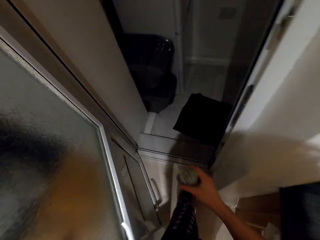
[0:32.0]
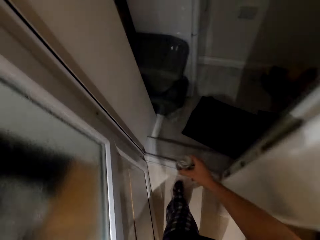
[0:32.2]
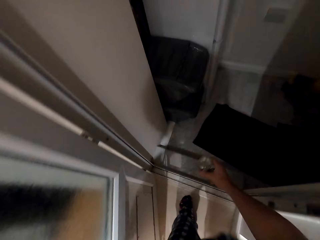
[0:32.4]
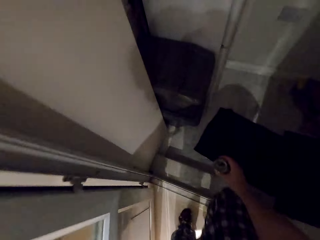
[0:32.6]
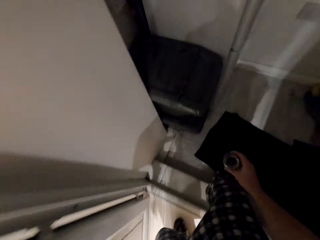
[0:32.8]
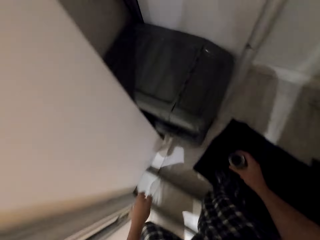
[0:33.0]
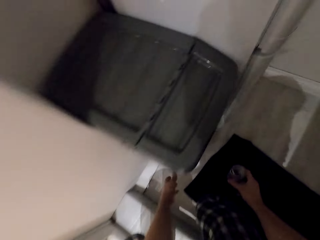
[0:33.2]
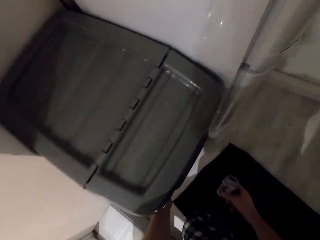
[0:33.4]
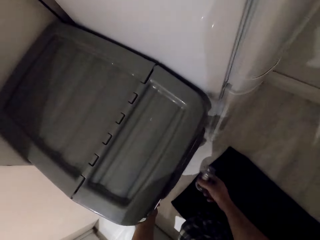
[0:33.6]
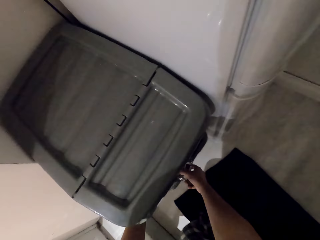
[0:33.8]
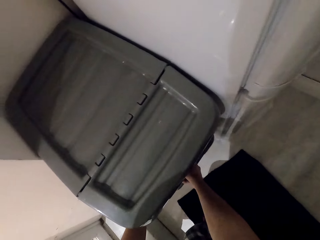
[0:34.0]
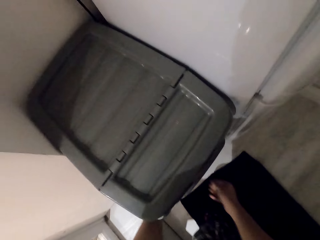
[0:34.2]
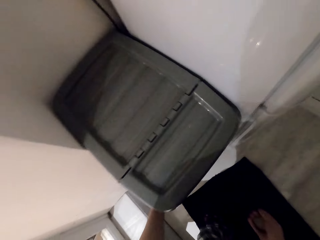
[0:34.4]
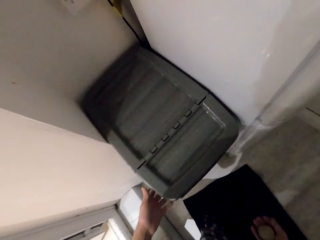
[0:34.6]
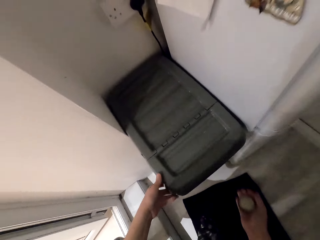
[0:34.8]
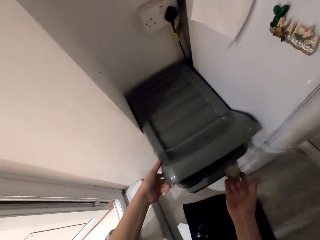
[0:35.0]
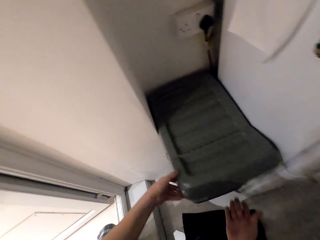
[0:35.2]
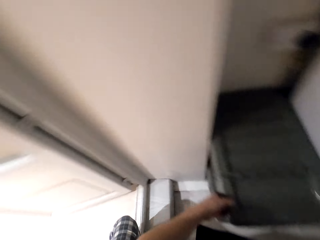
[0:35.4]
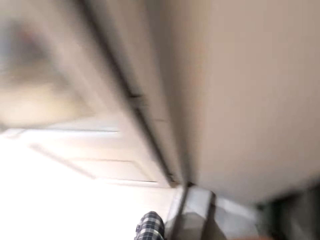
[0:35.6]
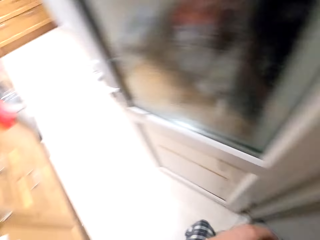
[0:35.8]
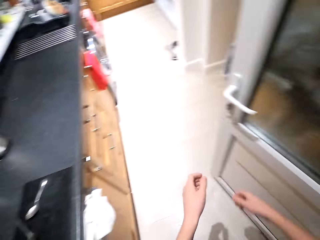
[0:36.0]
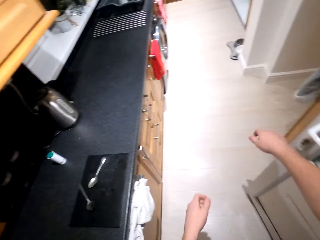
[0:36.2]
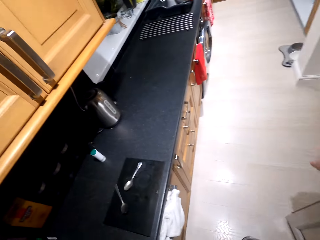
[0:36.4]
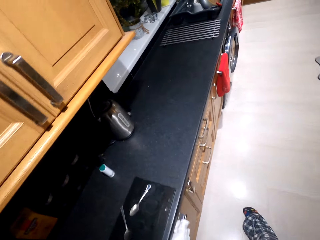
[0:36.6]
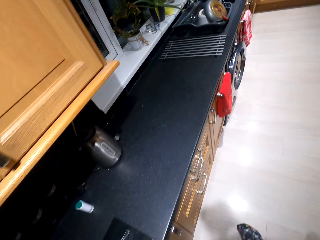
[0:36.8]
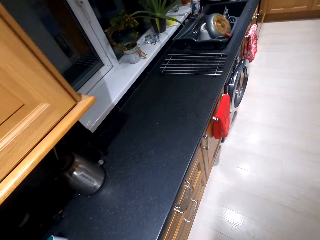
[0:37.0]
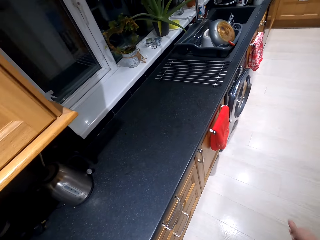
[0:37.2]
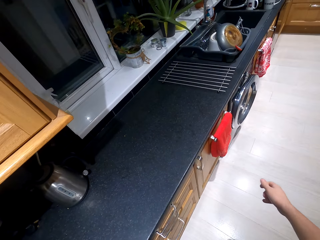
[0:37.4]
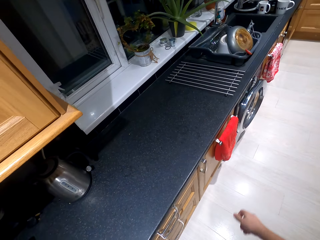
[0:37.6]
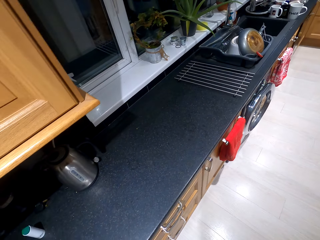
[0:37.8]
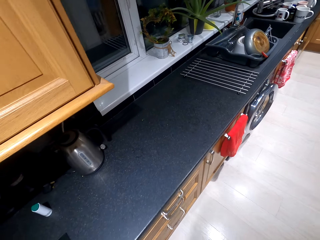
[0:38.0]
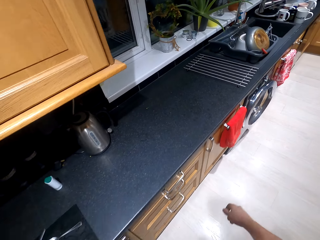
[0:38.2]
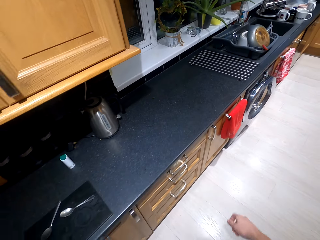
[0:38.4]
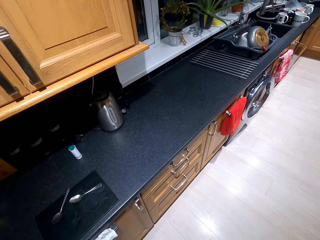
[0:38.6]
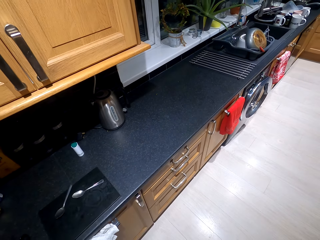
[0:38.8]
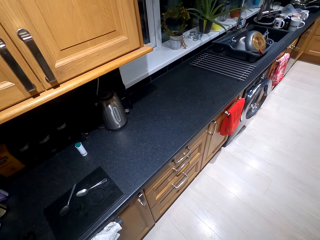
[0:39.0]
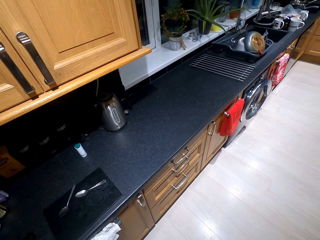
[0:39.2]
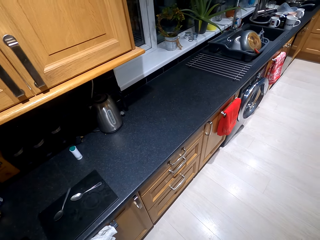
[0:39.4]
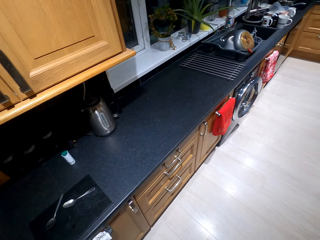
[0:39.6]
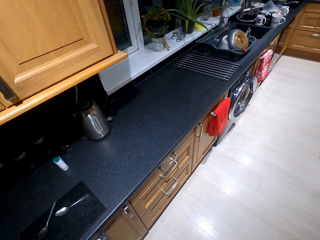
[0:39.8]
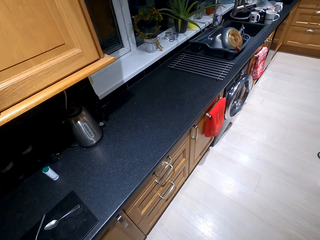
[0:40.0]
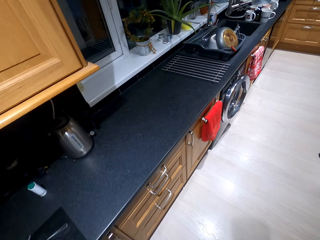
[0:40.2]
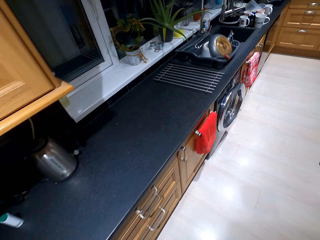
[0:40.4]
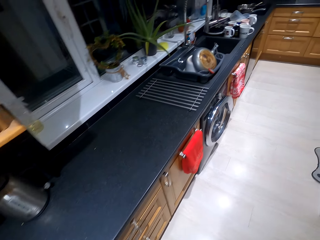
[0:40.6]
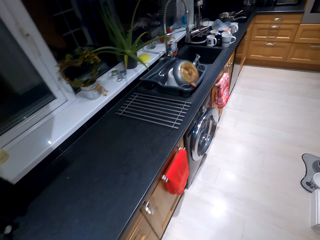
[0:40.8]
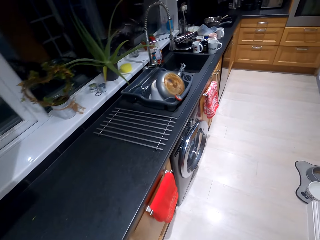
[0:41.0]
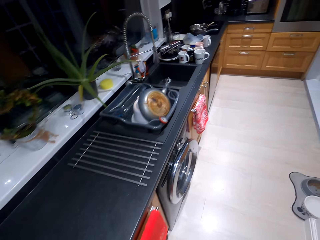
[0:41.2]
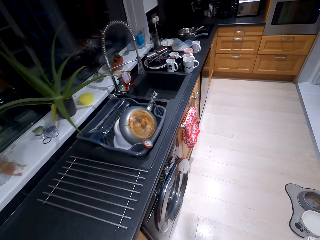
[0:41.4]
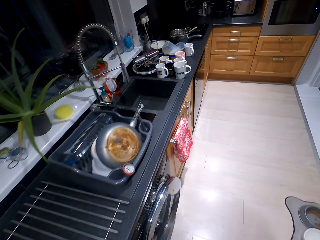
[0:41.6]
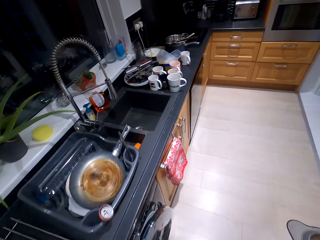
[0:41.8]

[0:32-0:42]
The camera wearer walks in a room. They open a trash bin. They throw the glass tin in the trash bin. They walk in a kitchen. They close the door.

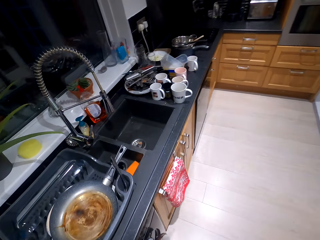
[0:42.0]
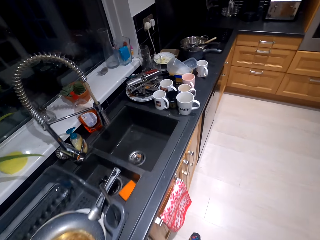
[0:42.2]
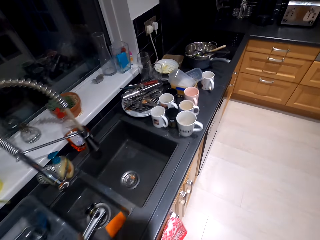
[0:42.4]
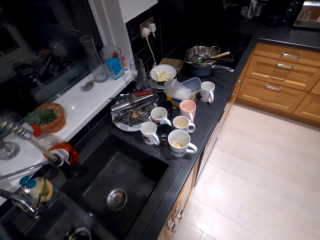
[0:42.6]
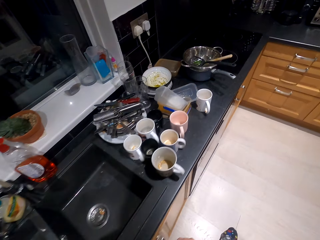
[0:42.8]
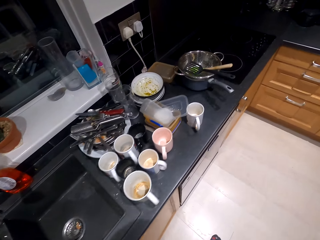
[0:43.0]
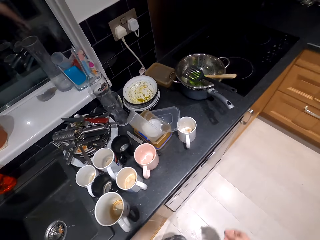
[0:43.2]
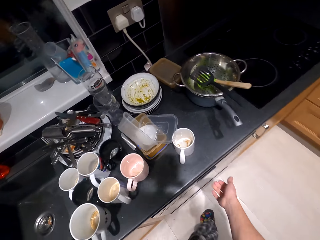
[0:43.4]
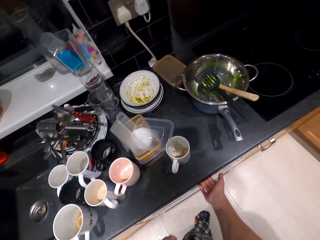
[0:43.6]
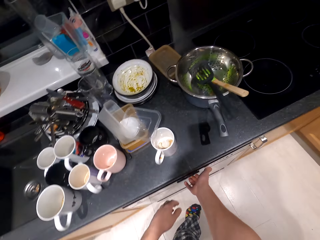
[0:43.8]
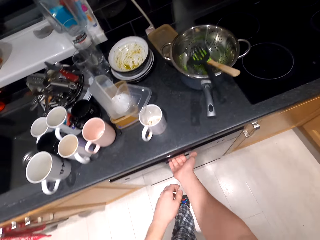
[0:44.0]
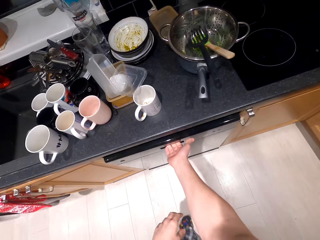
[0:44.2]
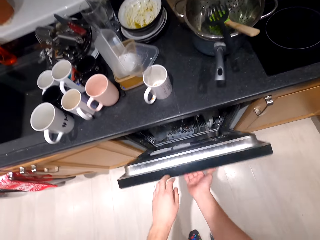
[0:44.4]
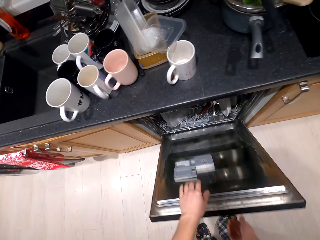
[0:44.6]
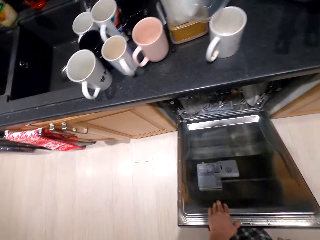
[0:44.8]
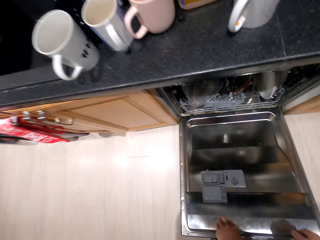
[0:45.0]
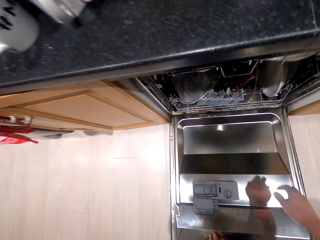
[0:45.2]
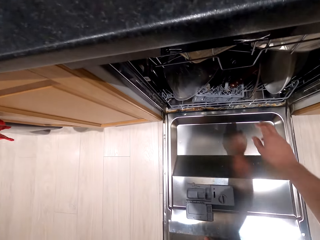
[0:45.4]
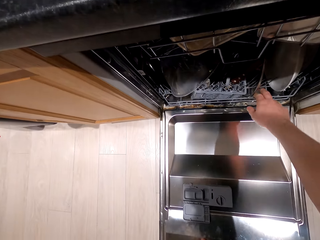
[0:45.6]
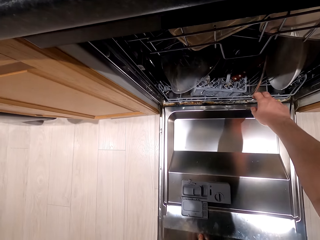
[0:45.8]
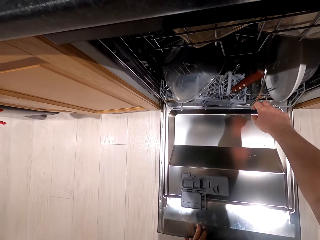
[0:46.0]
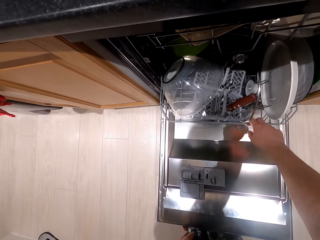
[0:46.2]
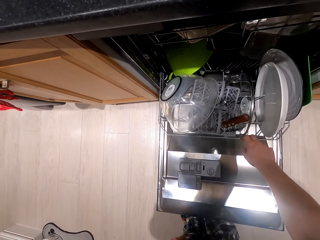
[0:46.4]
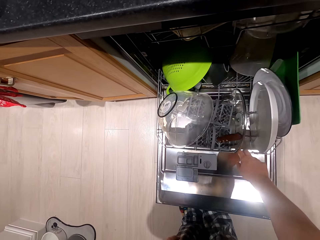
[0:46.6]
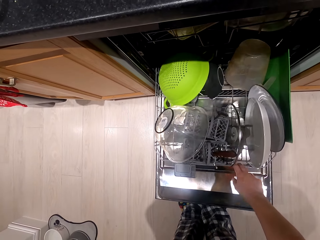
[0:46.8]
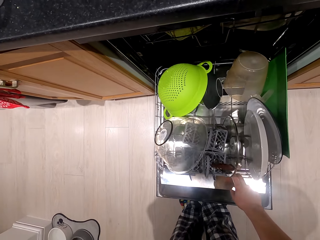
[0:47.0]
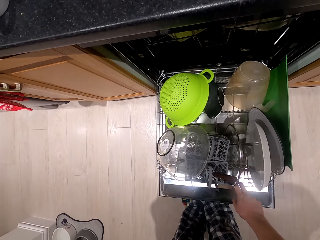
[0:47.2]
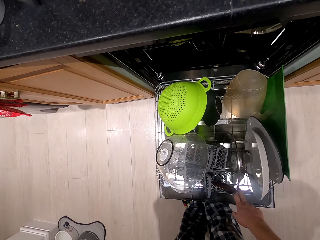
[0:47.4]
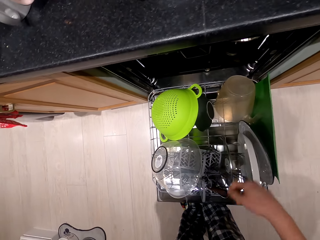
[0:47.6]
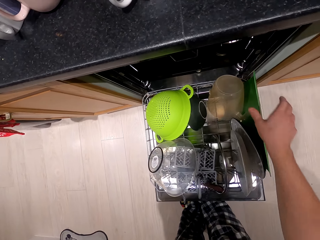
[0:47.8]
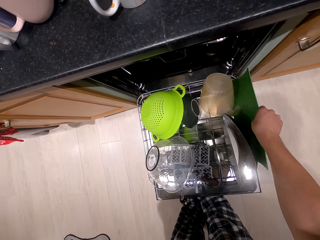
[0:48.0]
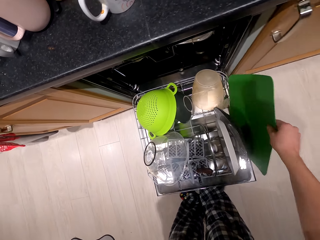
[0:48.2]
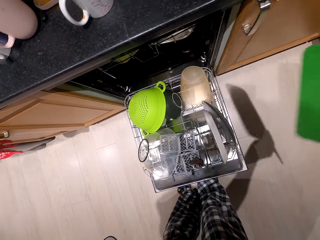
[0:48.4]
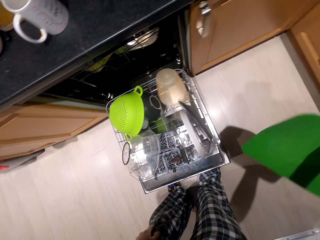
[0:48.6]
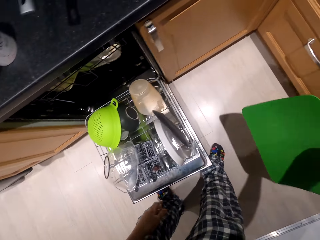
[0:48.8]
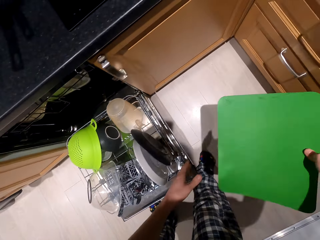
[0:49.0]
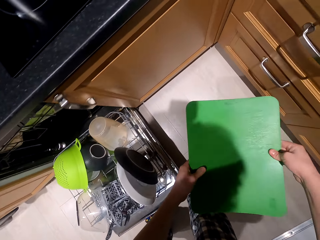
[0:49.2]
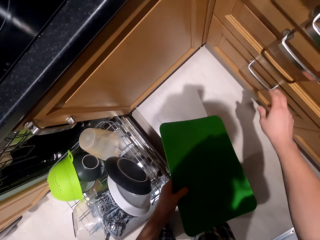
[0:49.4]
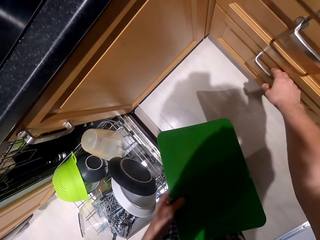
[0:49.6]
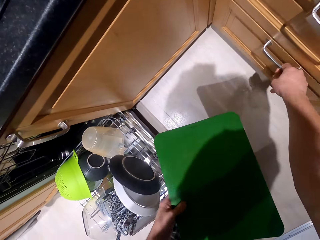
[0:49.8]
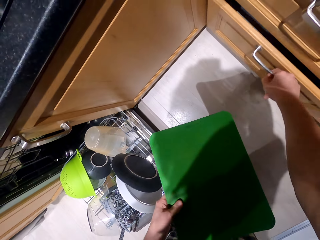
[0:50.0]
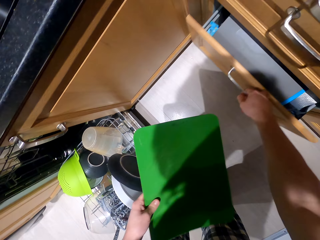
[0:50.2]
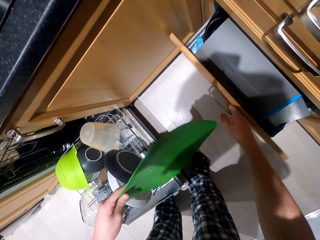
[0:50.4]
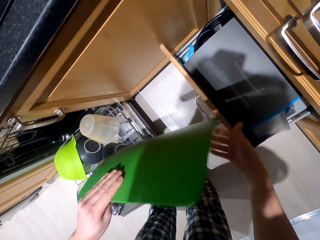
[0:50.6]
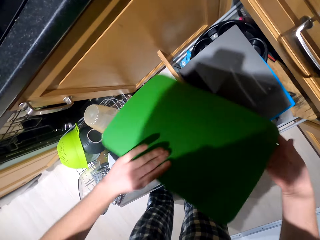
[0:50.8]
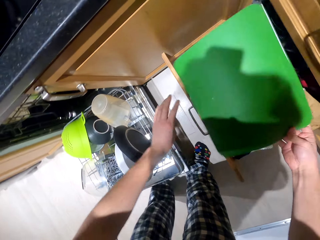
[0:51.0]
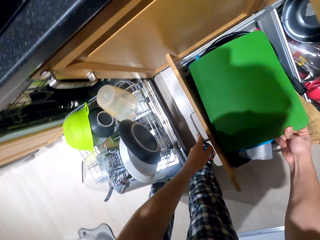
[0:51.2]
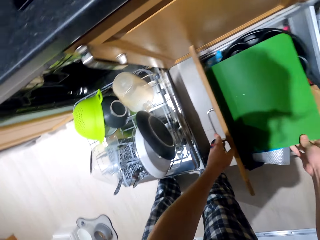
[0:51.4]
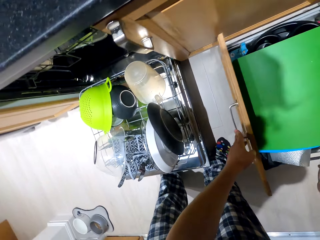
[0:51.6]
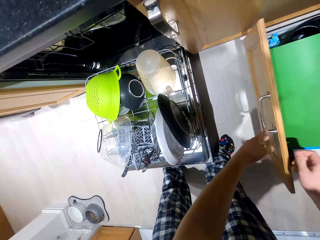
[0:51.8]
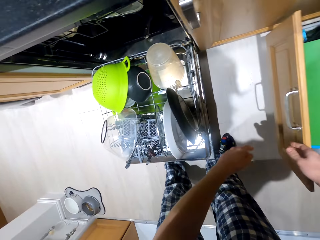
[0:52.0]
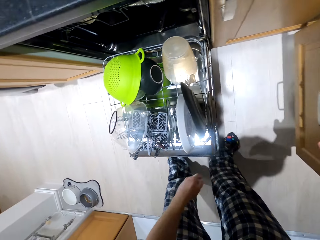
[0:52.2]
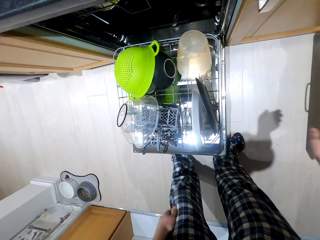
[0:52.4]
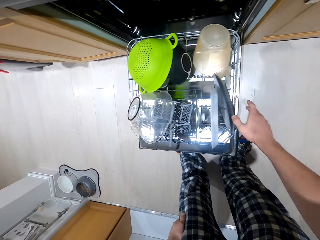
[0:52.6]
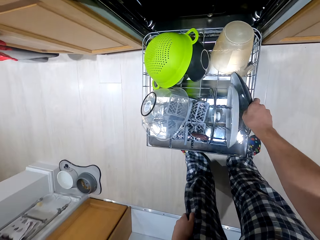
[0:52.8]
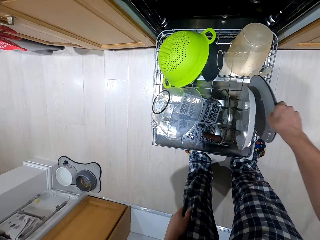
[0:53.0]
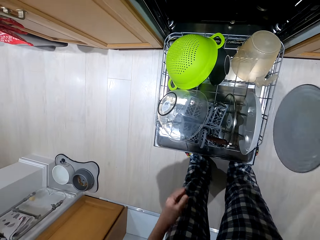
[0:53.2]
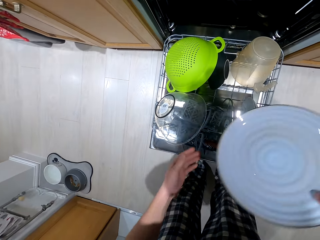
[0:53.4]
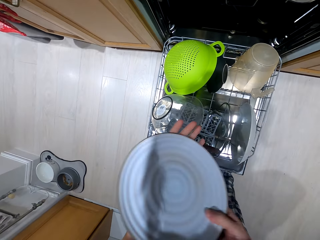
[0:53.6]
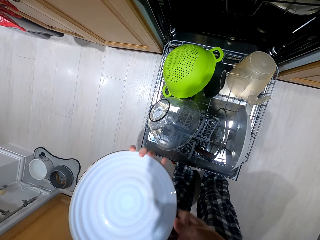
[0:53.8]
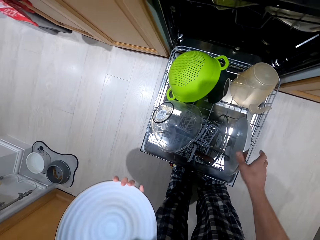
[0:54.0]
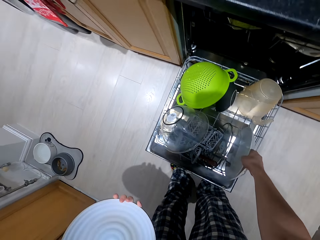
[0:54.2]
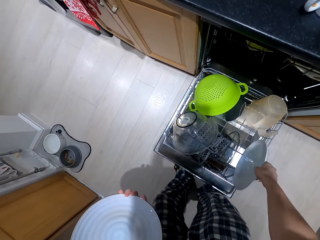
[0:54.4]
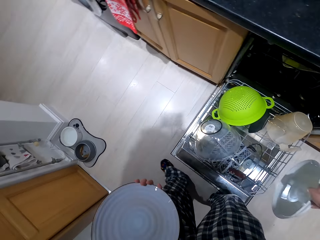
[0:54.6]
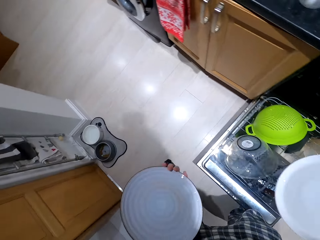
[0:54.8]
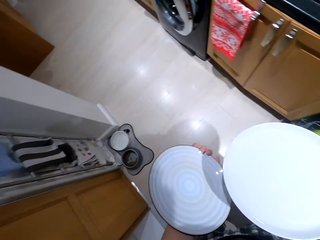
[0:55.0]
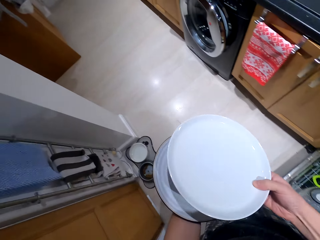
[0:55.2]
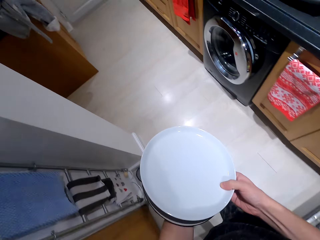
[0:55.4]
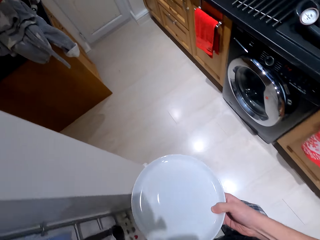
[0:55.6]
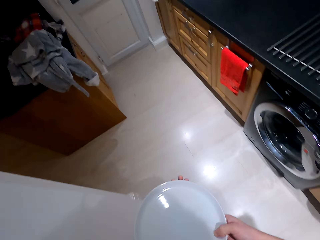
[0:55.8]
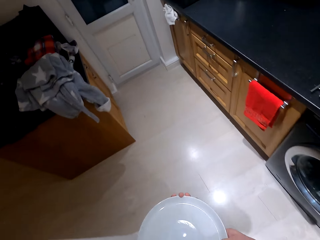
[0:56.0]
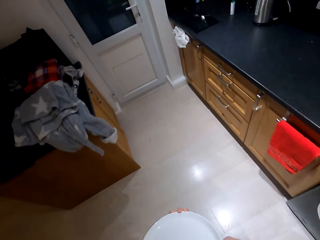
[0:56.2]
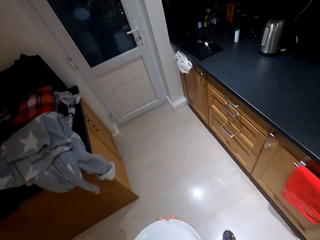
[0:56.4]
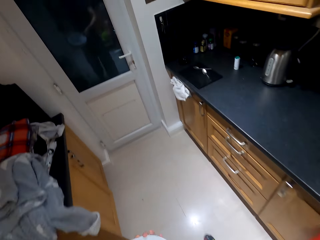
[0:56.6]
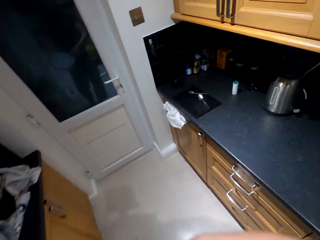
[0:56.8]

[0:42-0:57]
The camera wearer opens the cabinet. They take a chopping board or plate in the cabinet. They open the cabinet or drawer. They put the chopping board or plate in the cabinet or drawer. They close the drawer. They pick up a plate in the cabinet. They pick up a plate in the cabinet again.
